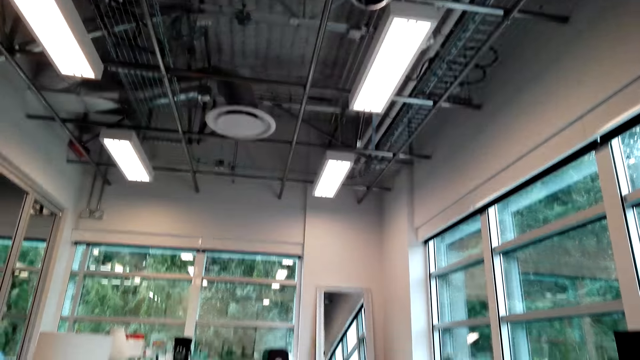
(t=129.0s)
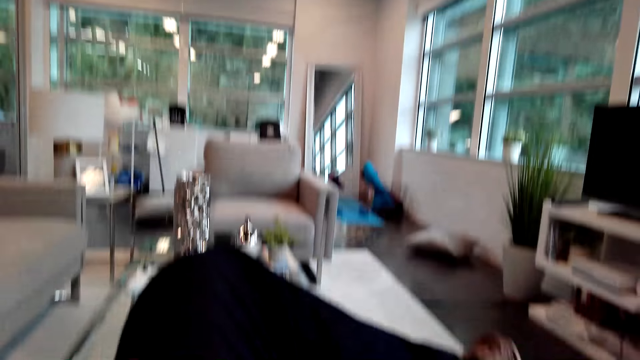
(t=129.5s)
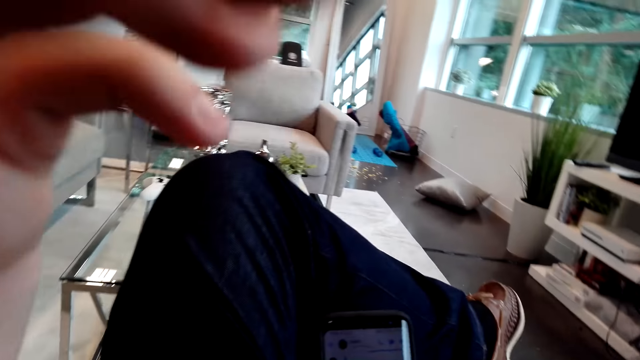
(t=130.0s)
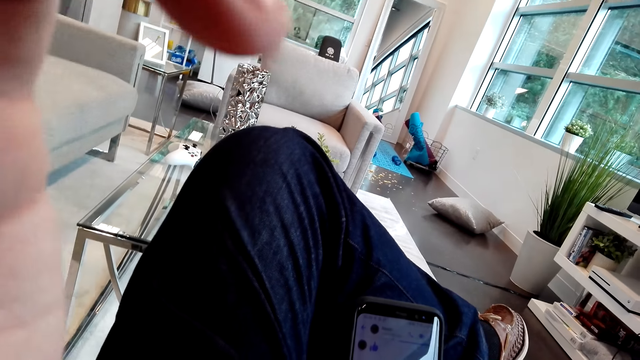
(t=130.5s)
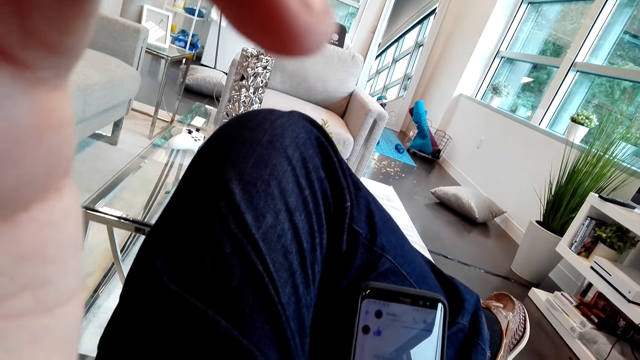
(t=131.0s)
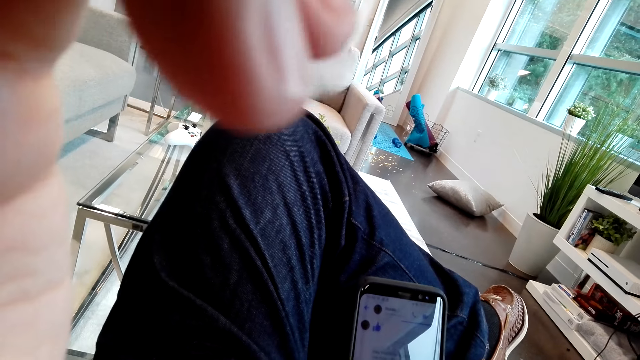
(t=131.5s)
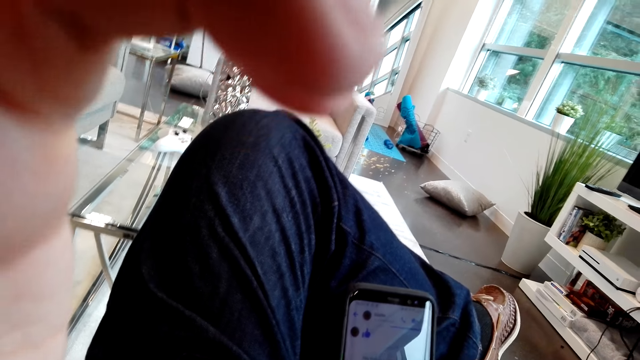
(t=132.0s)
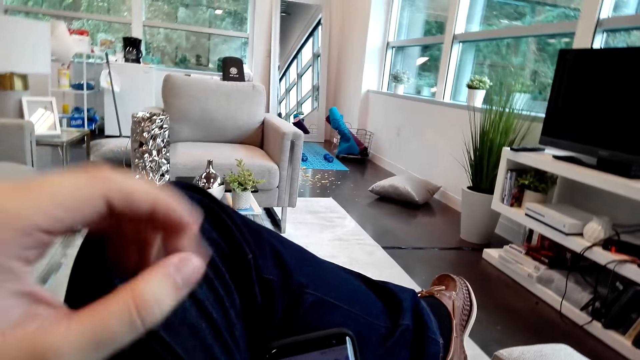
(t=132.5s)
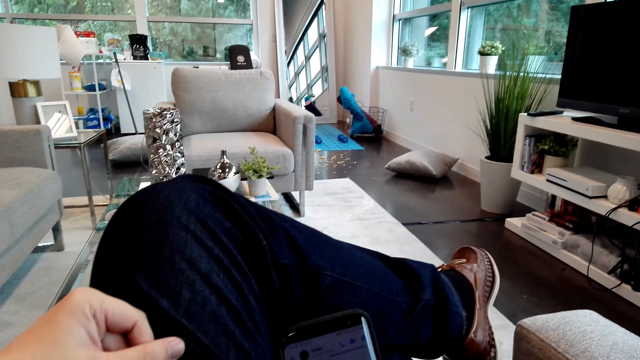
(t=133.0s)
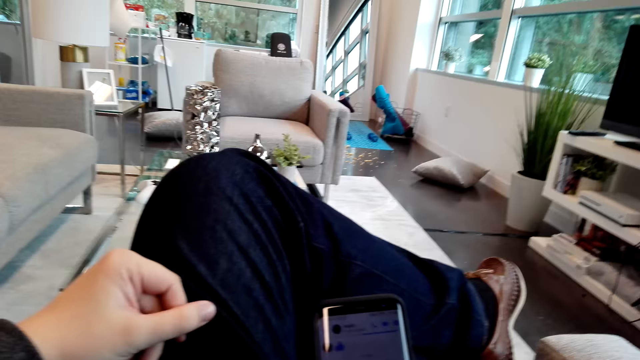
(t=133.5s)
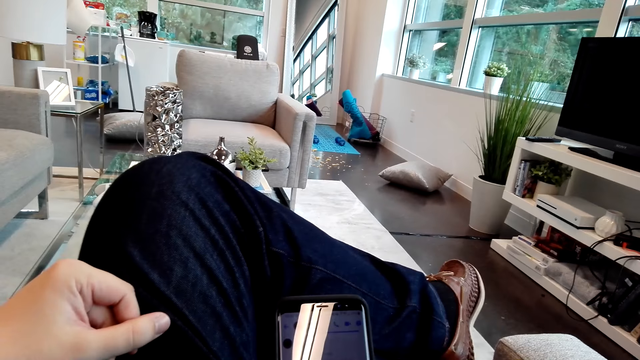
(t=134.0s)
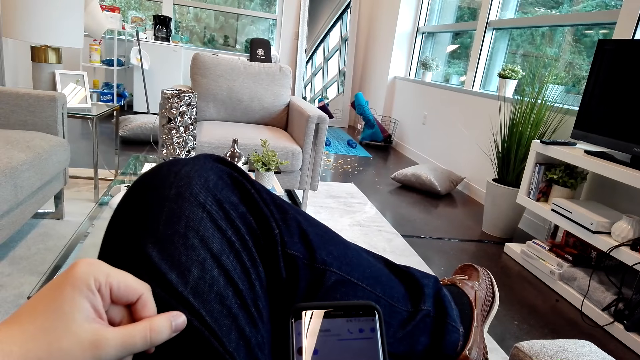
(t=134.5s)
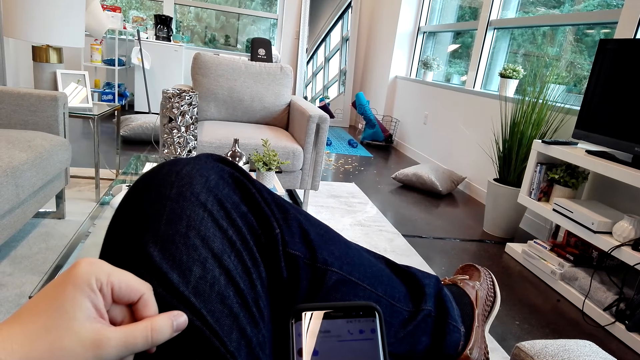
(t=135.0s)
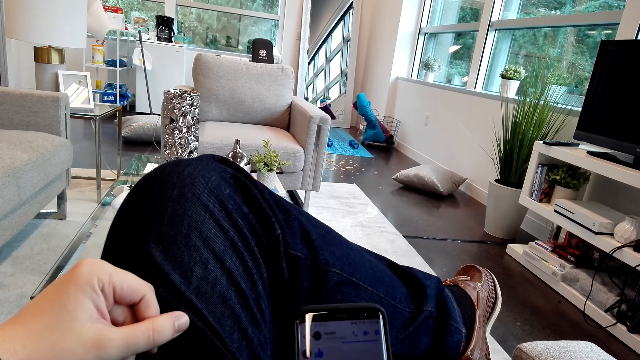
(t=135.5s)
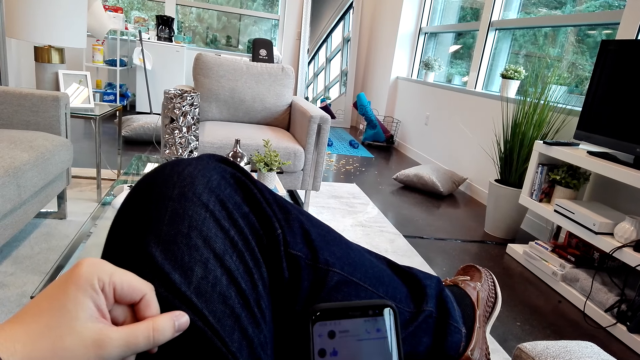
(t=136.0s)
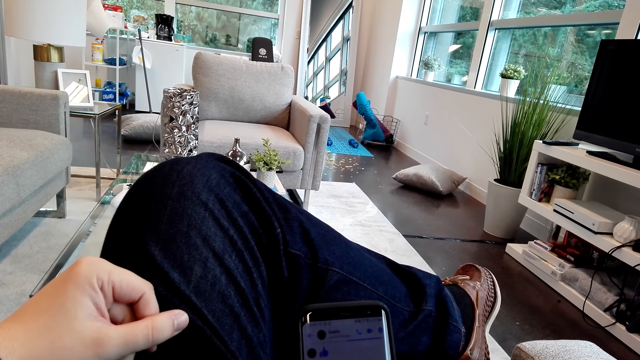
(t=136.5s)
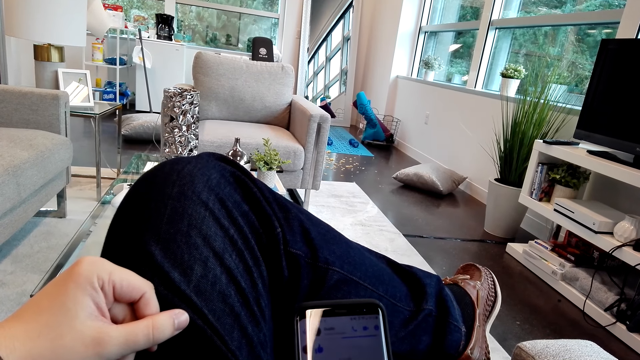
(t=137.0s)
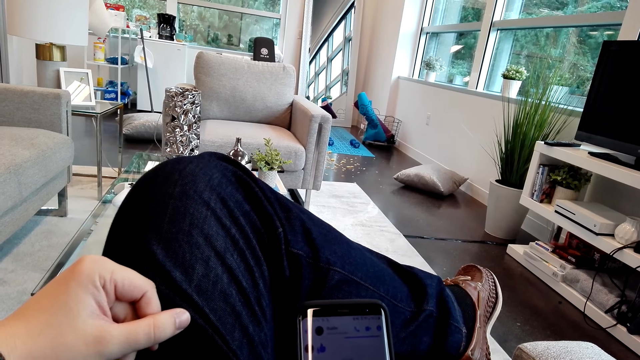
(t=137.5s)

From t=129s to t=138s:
The camera wearer lifts his hand. He adjusts the camera. He uses his phone.

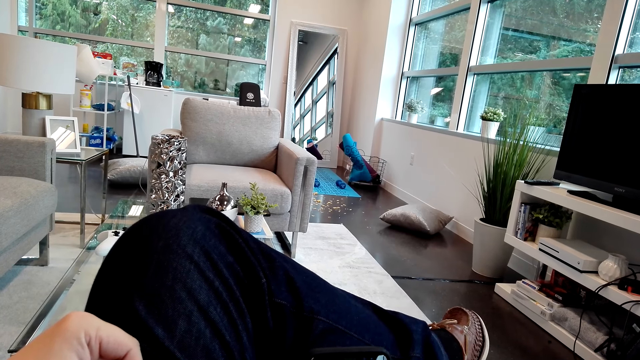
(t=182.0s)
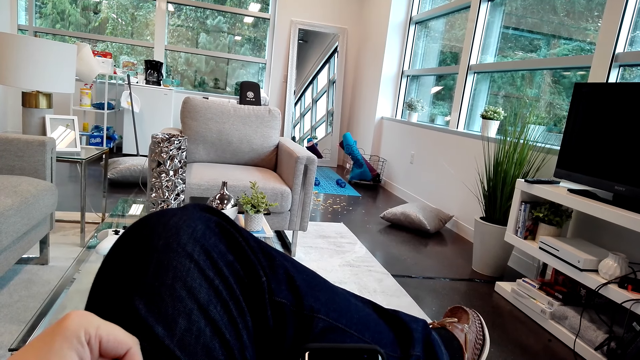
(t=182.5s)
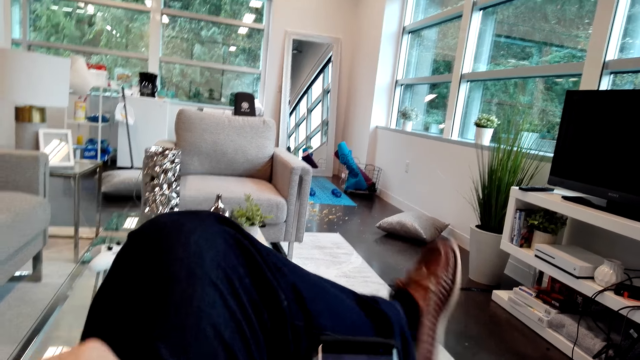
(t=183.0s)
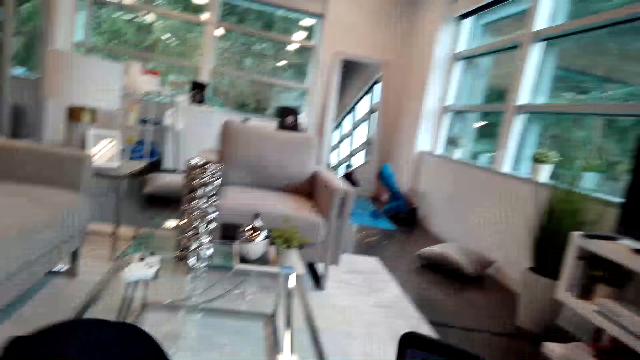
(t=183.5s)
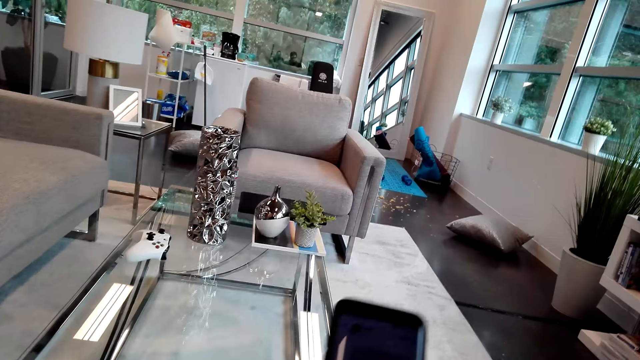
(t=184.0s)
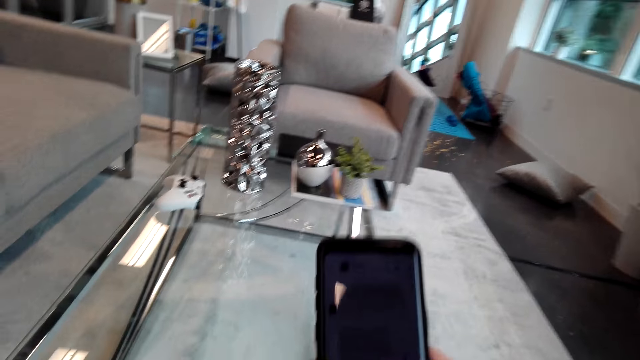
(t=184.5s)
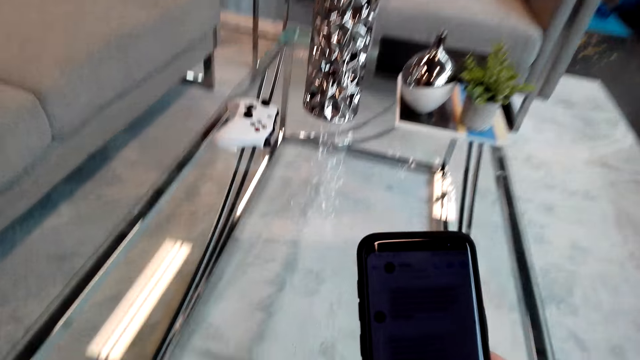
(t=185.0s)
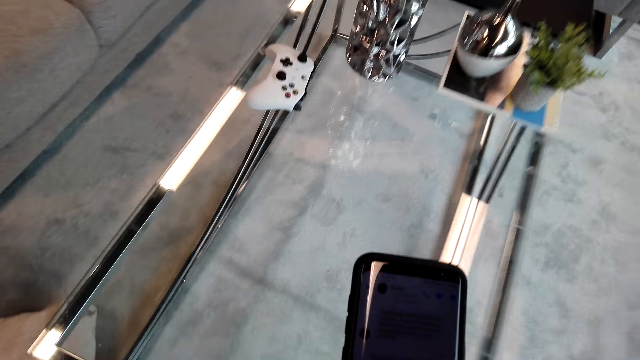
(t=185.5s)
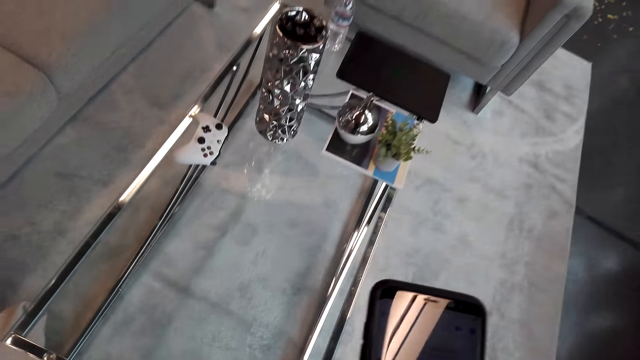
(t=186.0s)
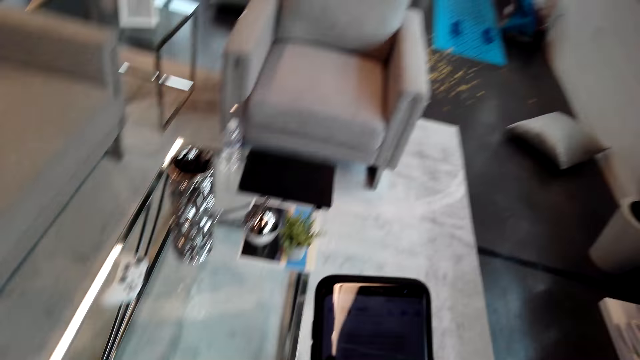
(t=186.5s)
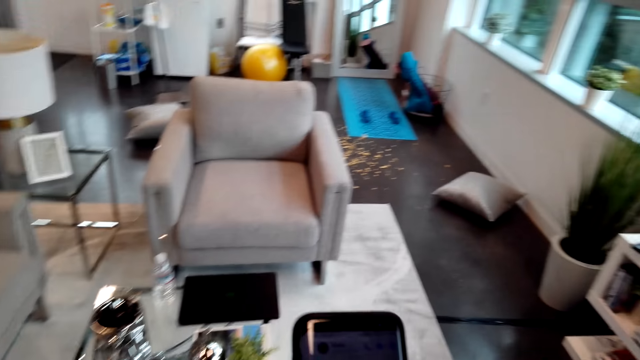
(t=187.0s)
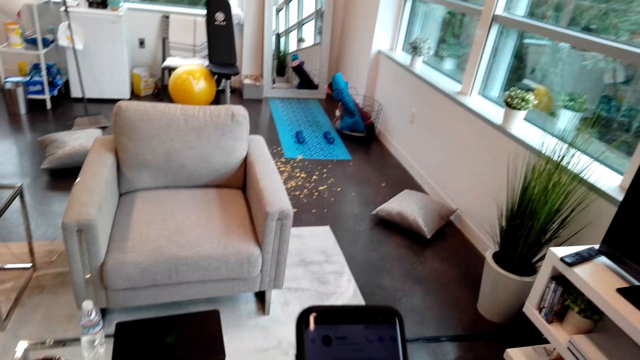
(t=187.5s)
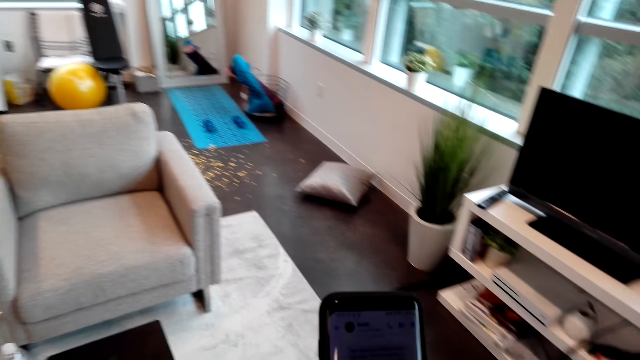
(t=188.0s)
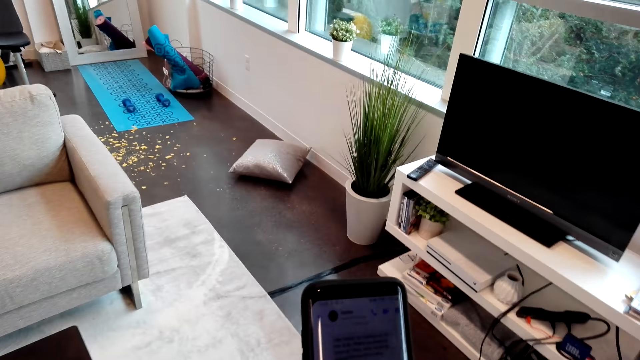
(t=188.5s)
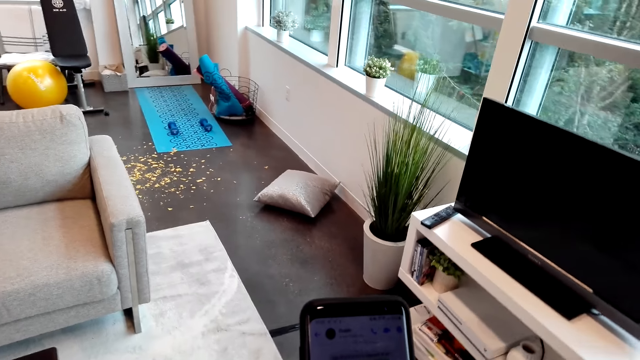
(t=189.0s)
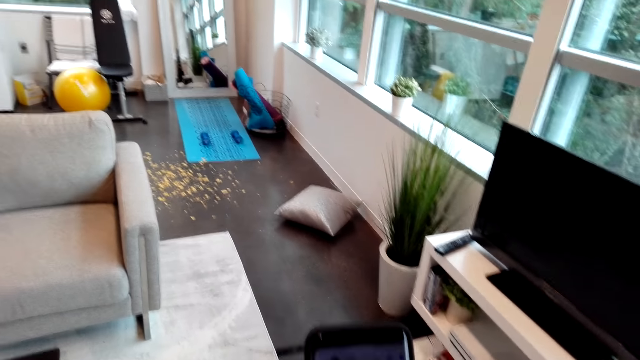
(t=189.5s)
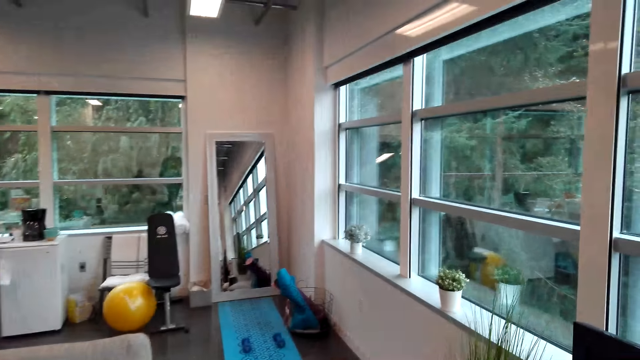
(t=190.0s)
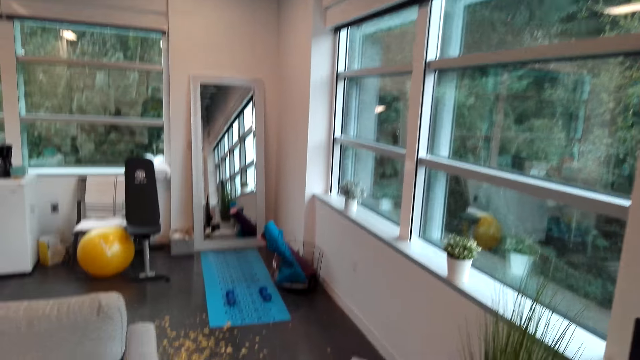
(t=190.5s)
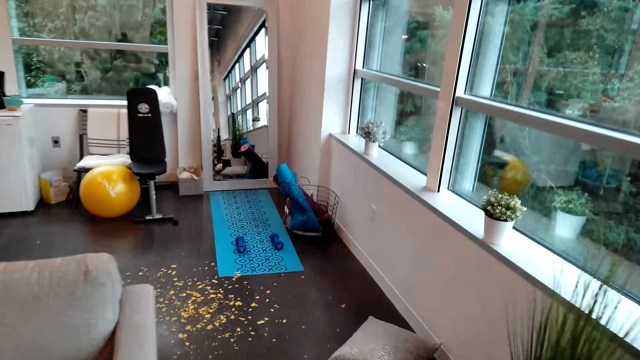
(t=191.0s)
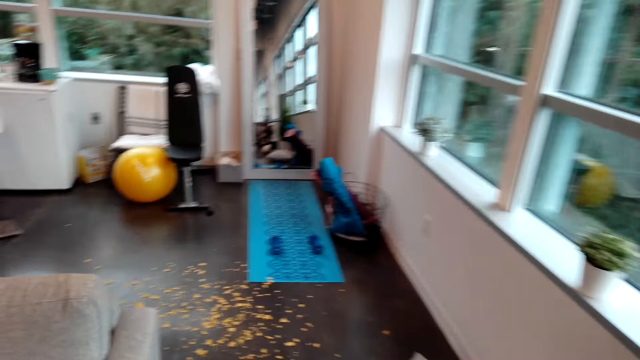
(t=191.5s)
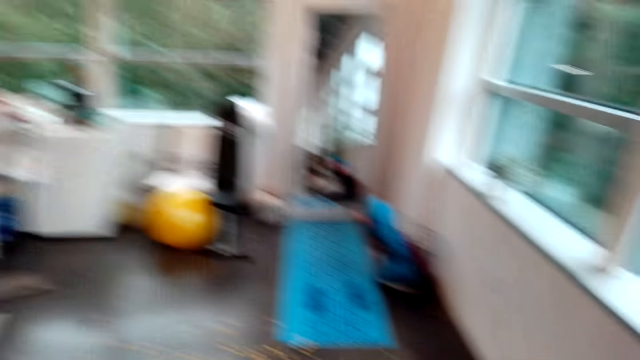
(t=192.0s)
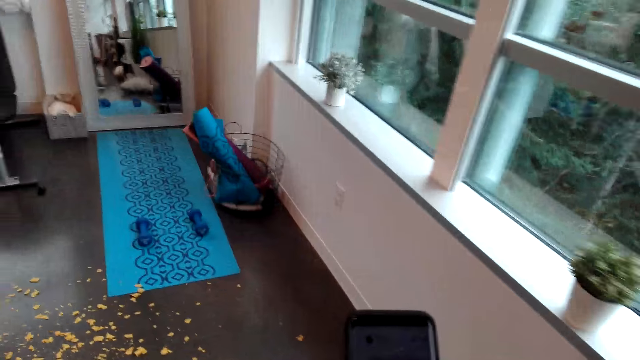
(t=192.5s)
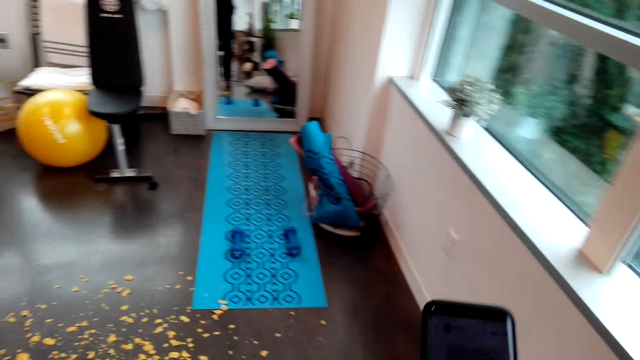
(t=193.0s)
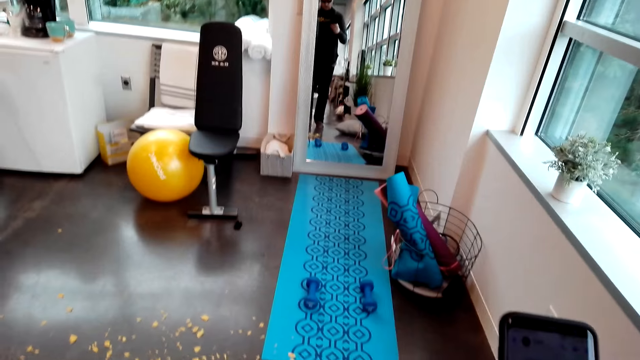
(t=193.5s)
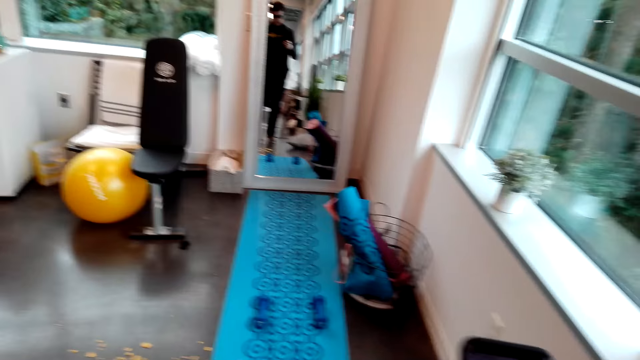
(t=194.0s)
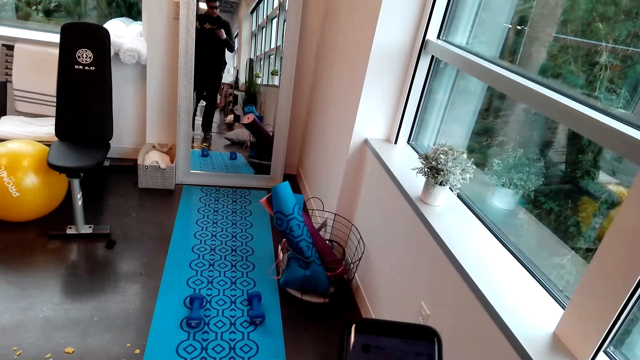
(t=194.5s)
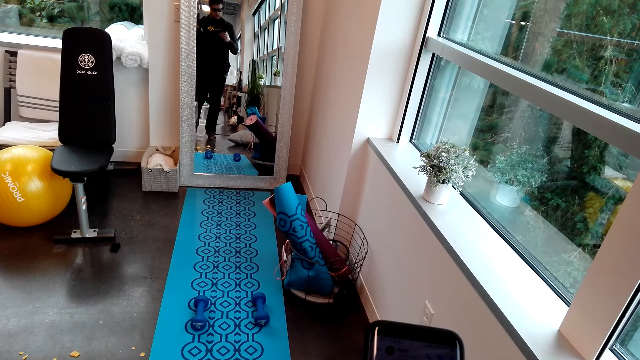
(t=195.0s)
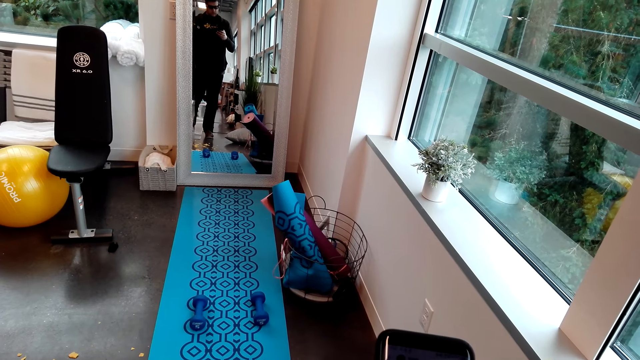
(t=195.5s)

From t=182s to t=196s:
The camera wearer stands up. They walk around the room. They stand in front of the mirror.
